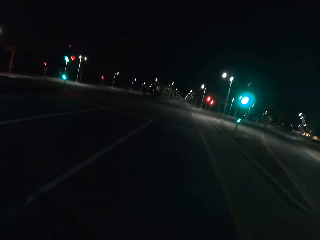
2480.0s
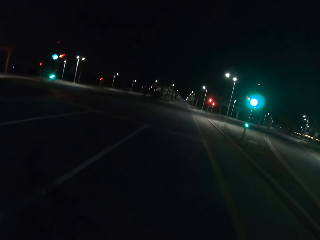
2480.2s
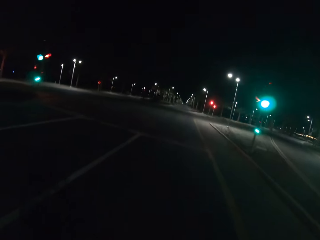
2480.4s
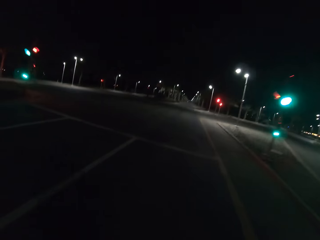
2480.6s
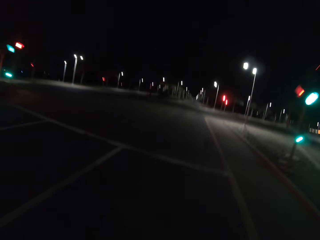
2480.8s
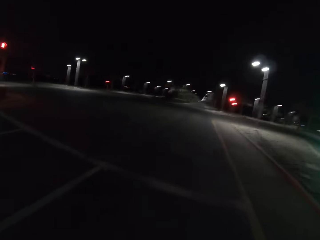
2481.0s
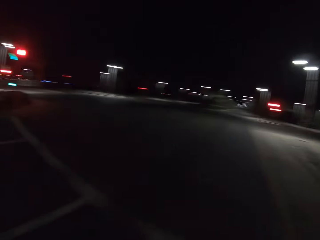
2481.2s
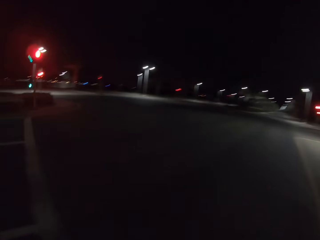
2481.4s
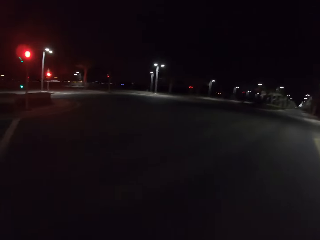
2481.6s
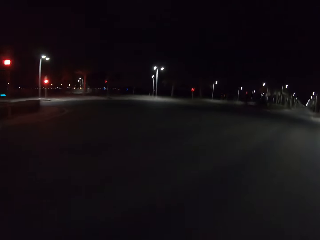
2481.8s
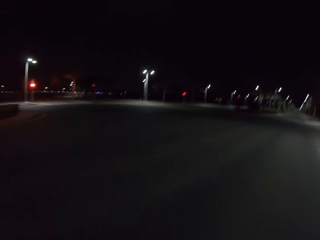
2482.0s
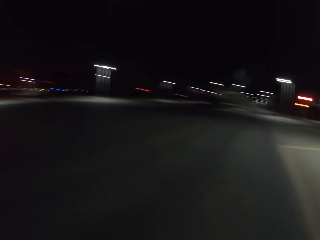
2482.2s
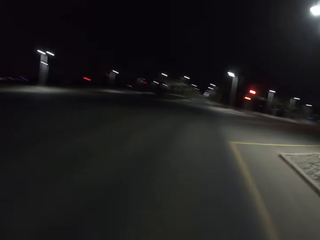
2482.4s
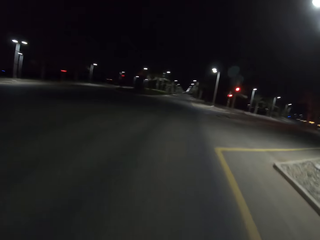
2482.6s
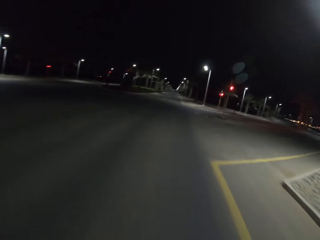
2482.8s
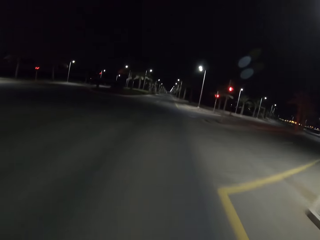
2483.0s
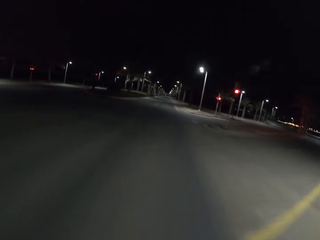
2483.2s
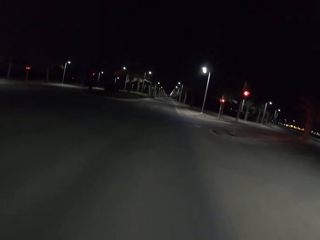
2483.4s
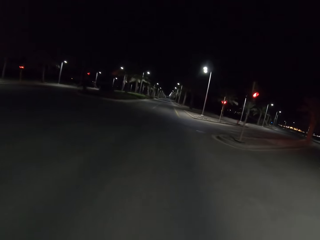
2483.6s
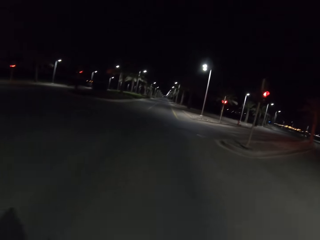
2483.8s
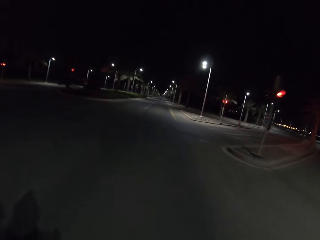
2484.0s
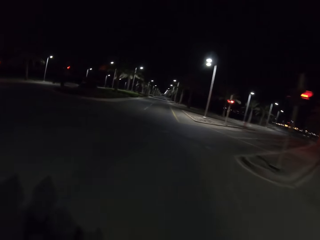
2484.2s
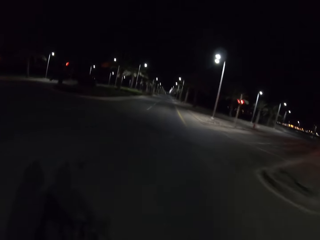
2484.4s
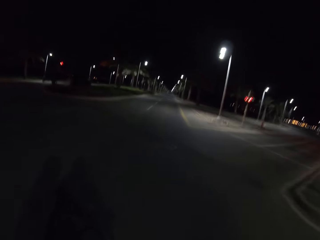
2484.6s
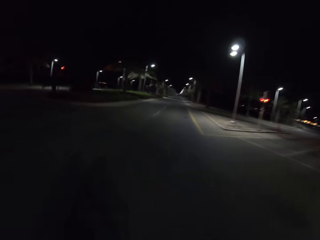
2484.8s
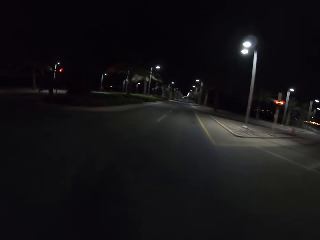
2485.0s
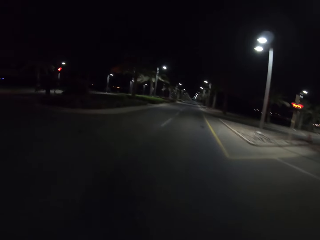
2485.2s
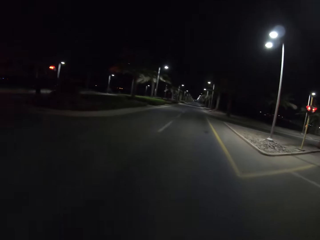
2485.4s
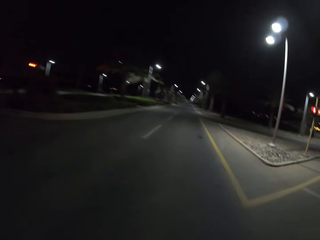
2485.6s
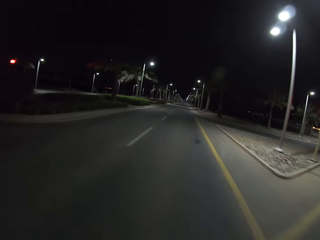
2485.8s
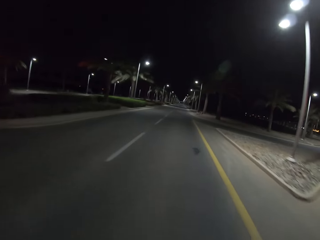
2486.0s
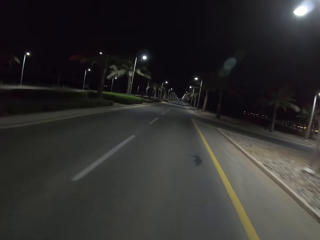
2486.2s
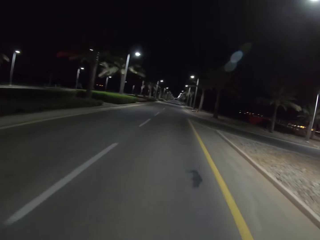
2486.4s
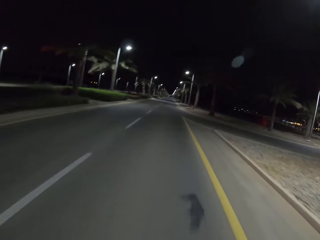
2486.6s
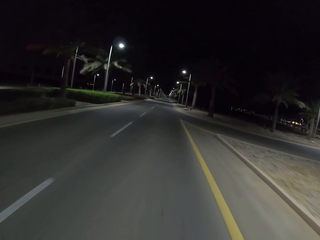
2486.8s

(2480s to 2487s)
The camera wearer rides the bicycle and looks around.

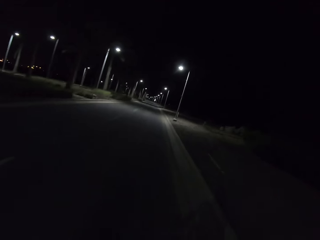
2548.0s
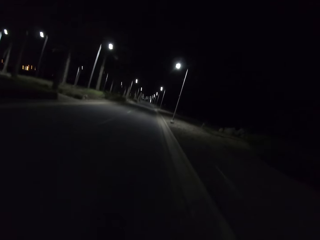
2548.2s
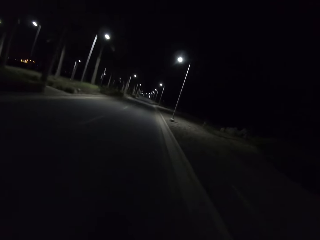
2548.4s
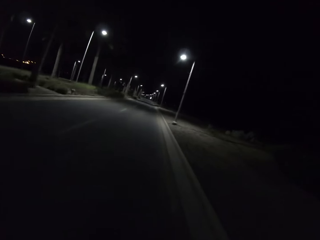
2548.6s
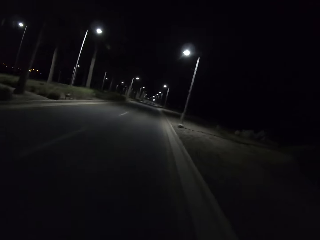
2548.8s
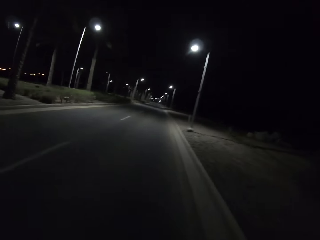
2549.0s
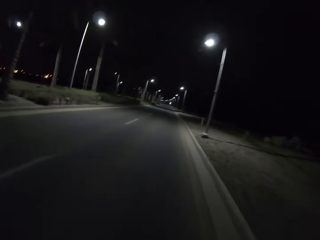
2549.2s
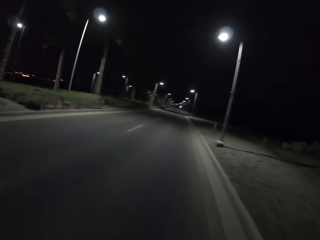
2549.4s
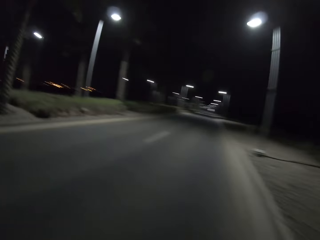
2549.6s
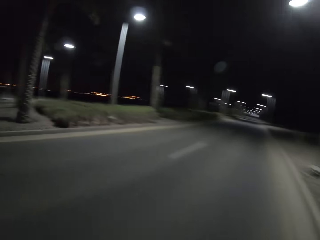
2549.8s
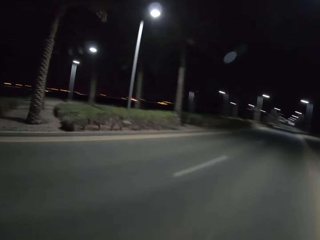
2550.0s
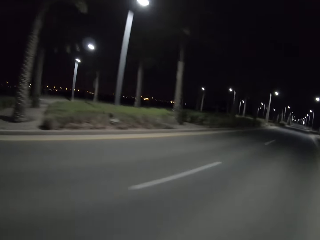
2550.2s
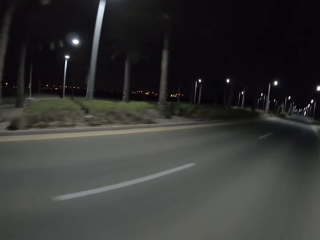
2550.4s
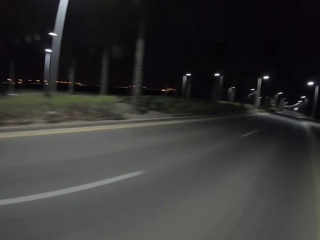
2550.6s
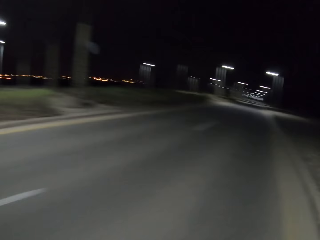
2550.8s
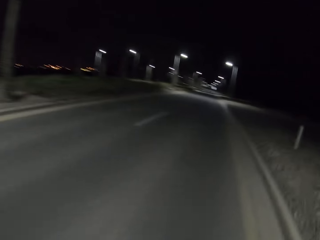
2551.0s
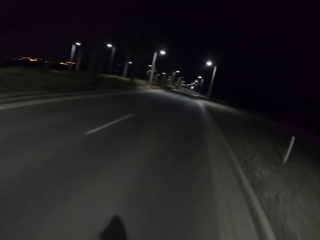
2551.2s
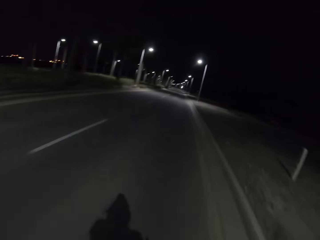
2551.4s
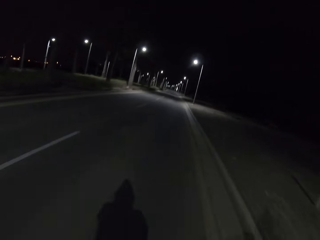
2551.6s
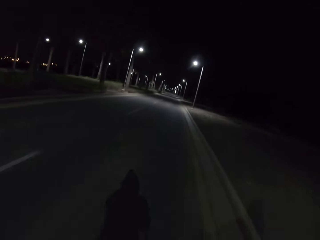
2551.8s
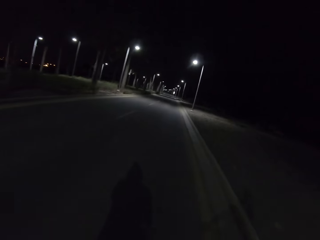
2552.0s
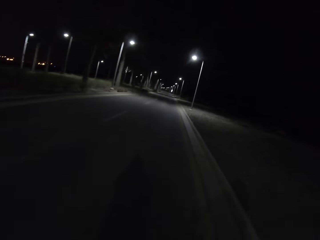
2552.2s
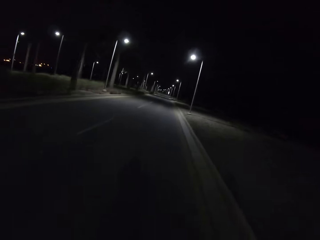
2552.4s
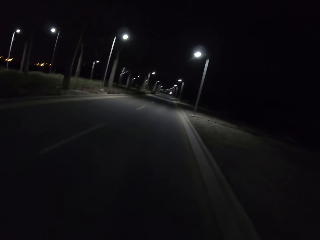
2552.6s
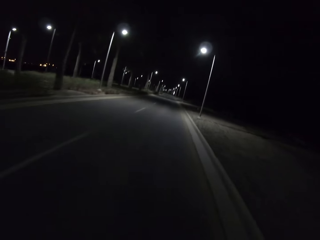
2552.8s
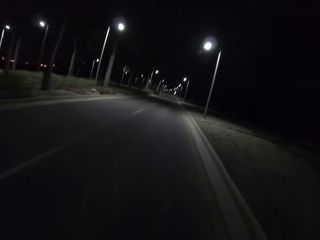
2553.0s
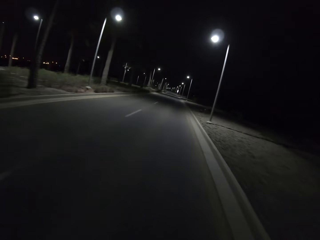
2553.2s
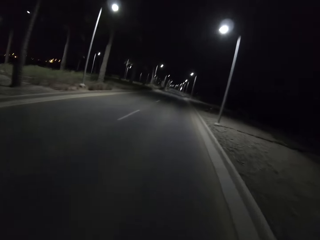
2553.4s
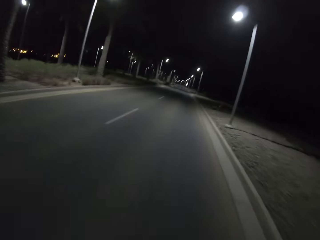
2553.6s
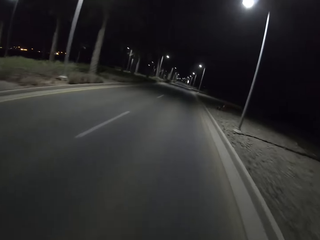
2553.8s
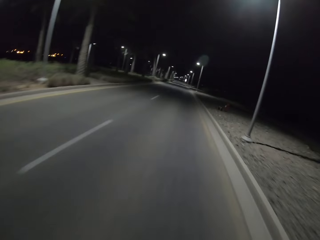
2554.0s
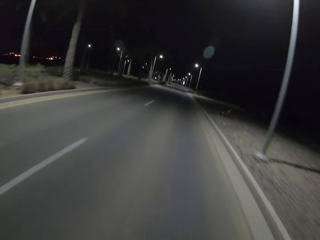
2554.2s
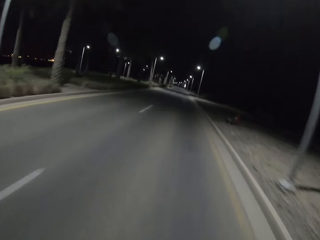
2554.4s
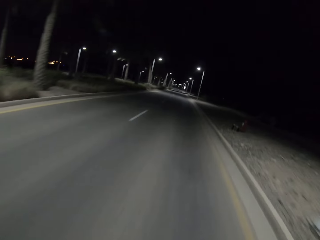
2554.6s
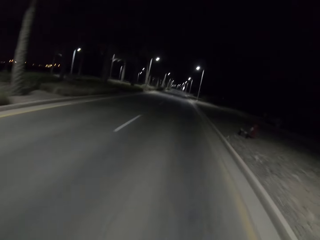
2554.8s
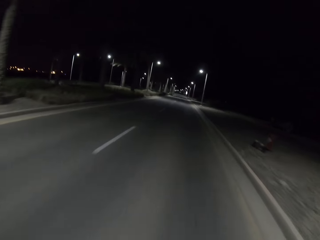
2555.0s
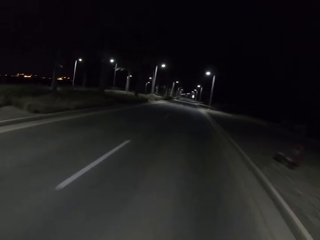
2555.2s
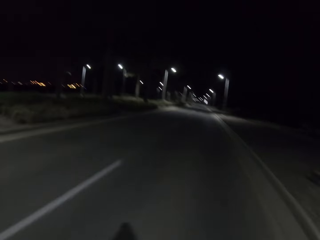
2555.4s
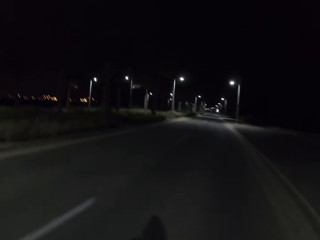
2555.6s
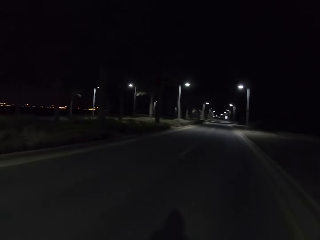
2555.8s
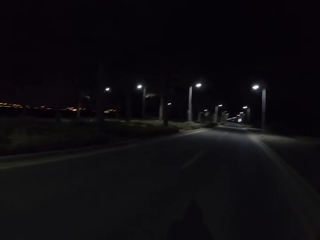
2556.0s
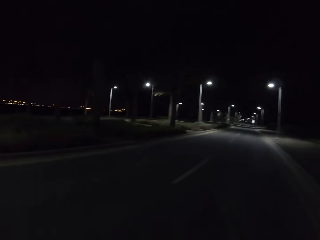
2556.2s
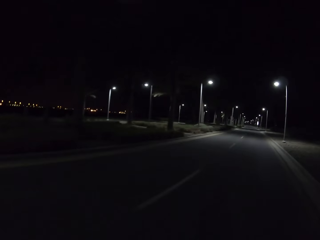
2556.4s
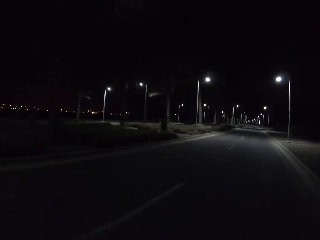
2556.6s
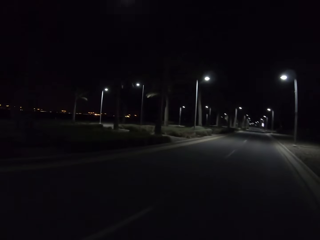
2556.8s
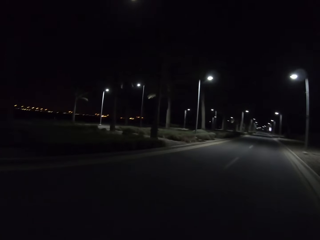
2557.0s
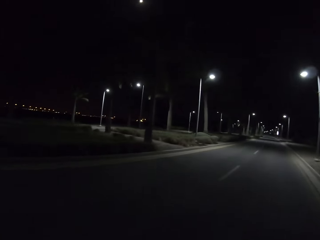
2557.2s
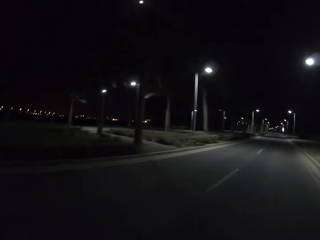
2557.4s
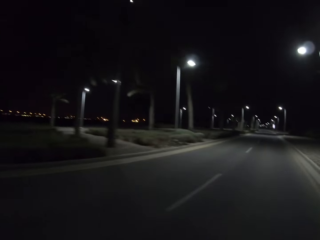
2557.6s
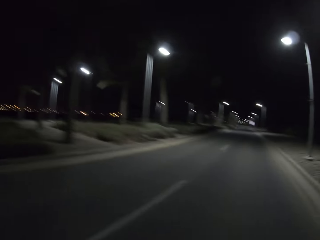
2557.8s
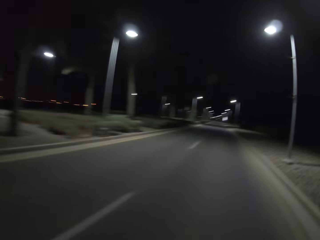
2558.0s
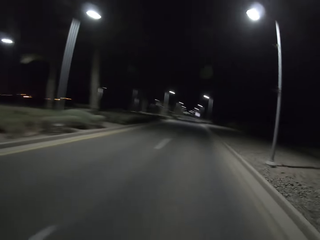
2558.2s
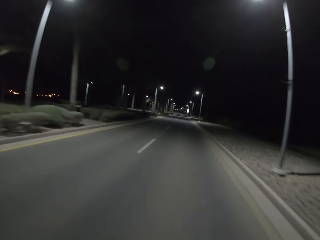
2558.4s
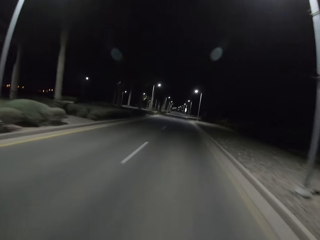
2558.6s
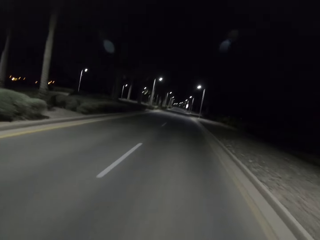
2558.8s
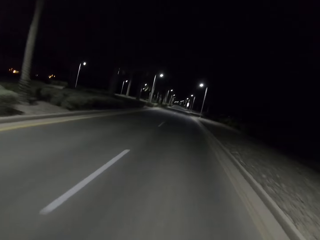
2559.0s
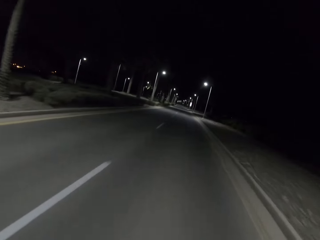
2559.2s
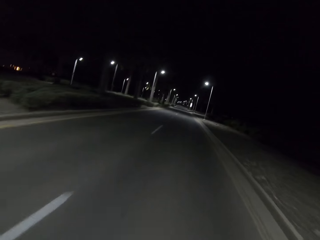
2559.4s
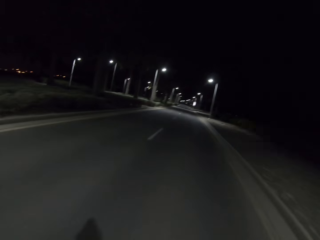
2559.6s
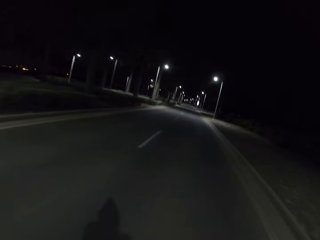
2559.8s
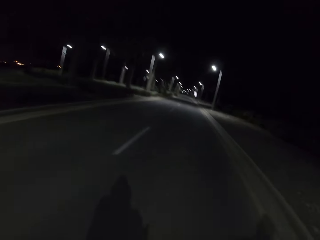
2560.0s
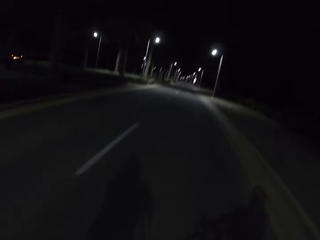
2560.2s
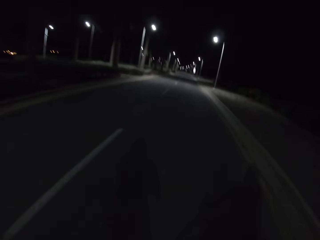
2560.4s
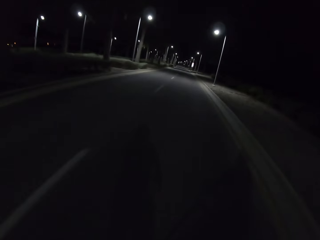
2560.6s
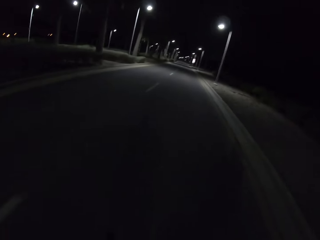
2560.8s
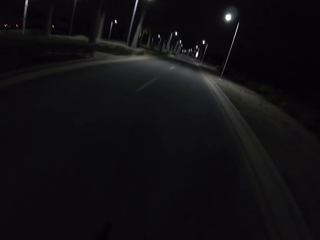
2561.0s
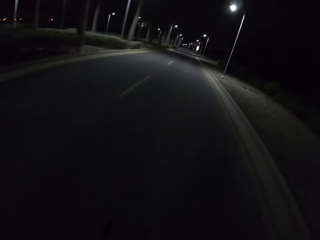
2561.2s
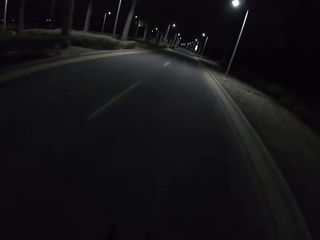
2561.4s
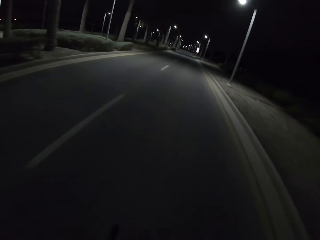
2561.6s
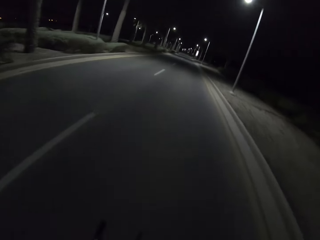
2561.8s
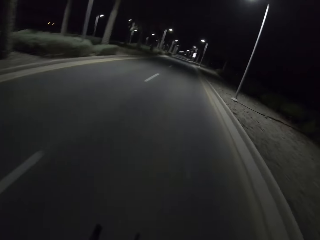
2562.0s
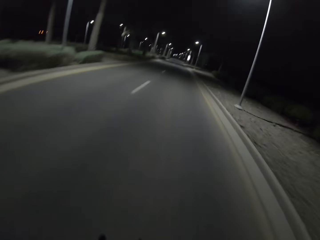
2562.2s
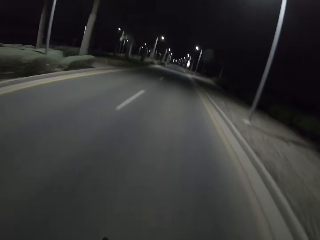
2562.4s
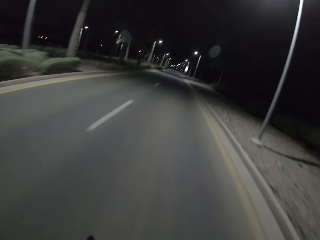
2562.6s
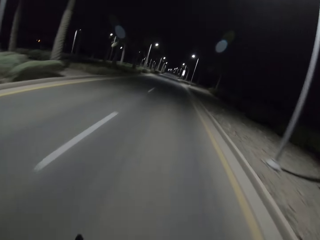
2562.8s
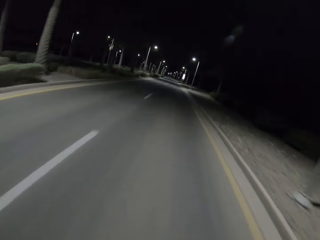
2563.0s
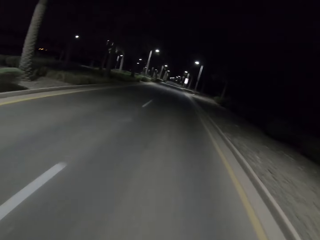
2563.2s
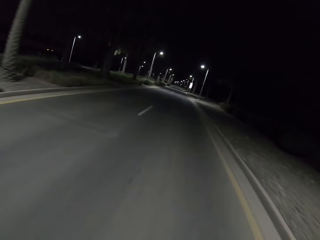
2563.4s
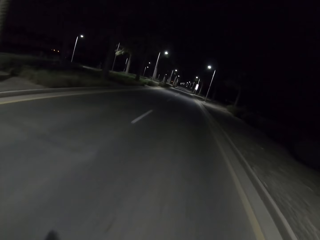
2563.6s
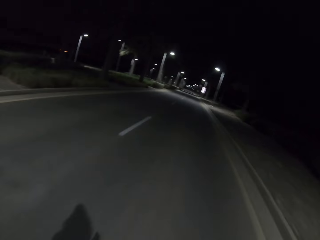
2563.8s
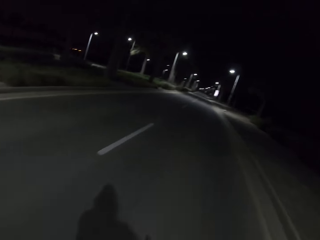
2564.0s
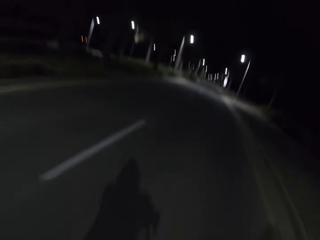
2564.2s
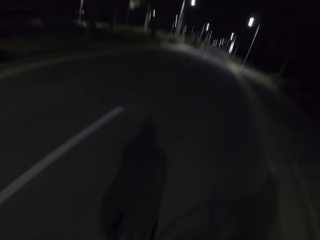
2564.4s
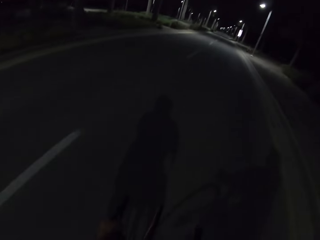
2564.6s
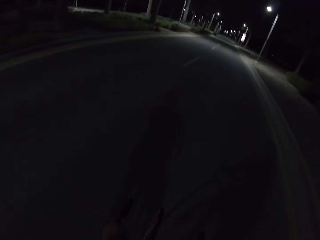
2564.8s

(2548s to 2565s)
The camera wearer rides the bicycle and looks around.
